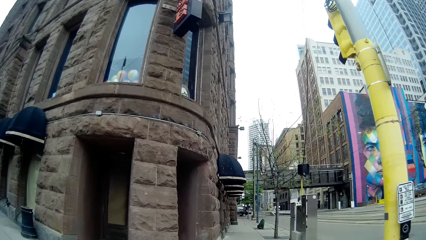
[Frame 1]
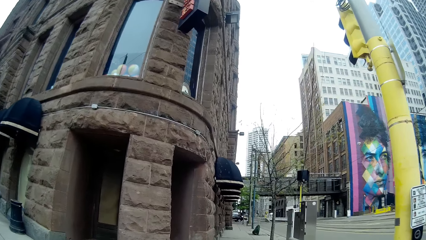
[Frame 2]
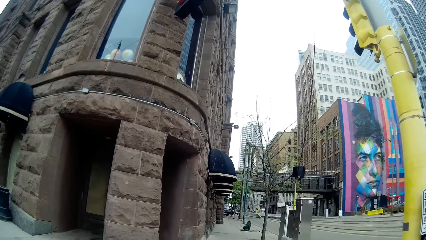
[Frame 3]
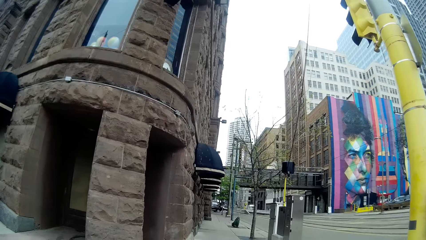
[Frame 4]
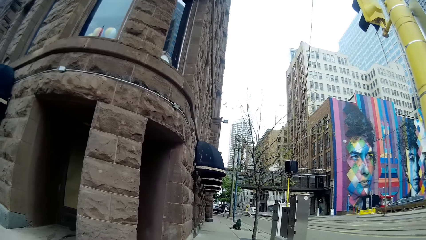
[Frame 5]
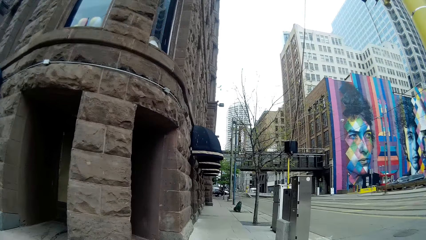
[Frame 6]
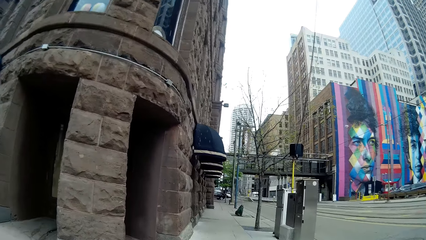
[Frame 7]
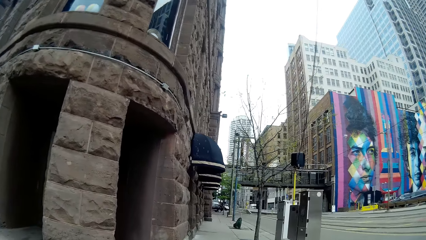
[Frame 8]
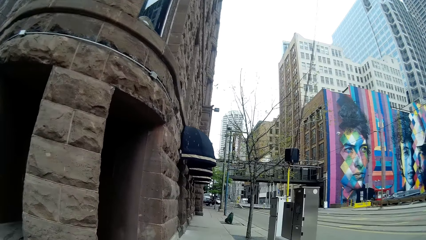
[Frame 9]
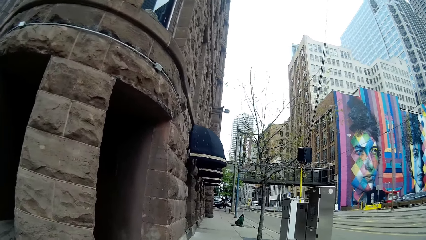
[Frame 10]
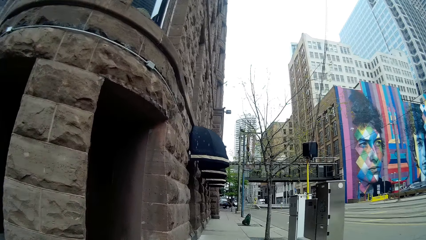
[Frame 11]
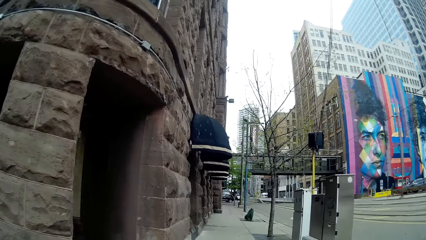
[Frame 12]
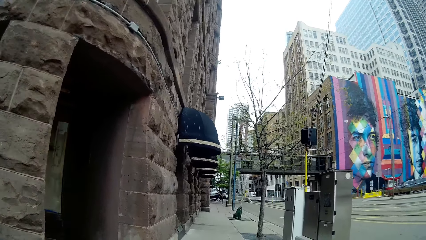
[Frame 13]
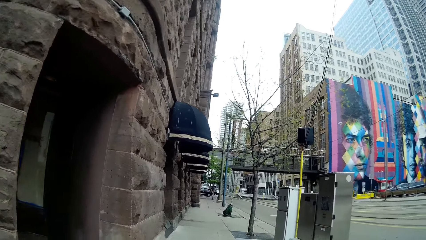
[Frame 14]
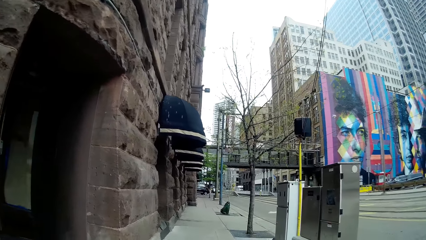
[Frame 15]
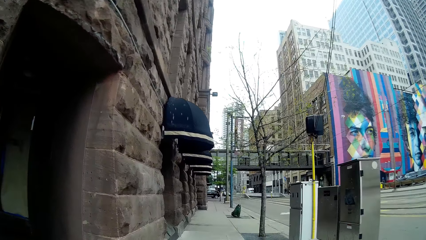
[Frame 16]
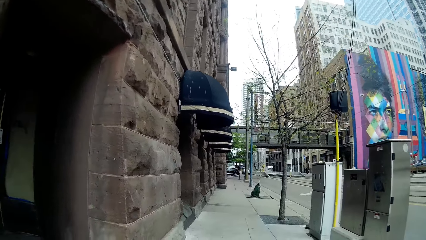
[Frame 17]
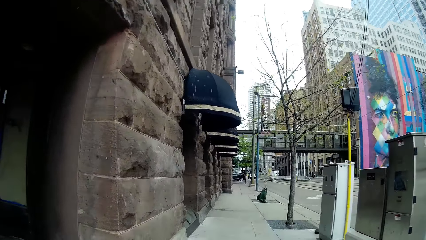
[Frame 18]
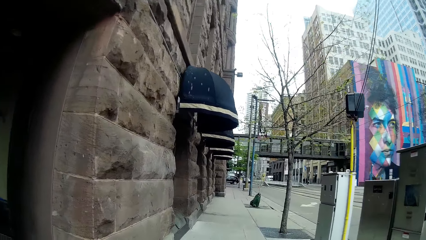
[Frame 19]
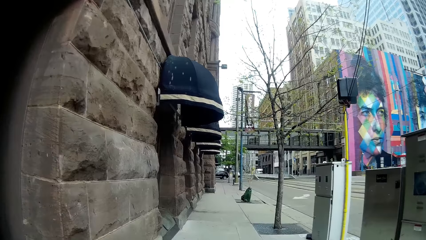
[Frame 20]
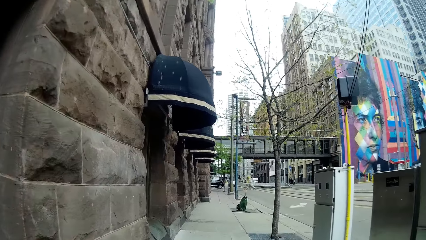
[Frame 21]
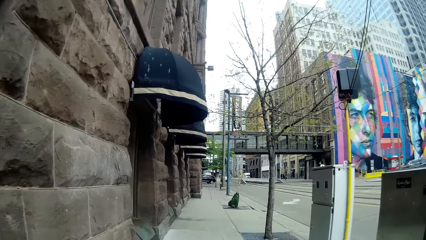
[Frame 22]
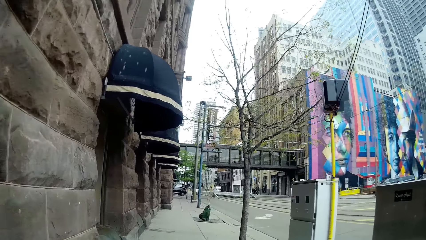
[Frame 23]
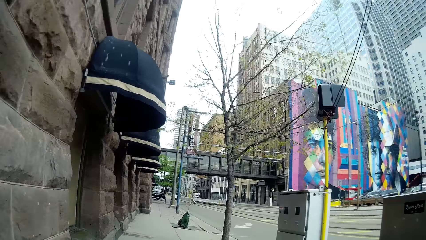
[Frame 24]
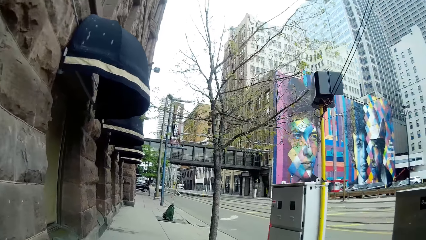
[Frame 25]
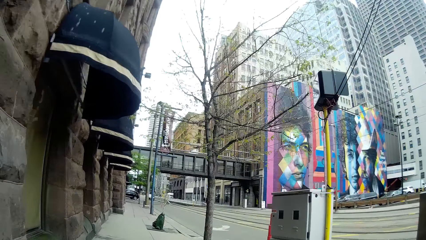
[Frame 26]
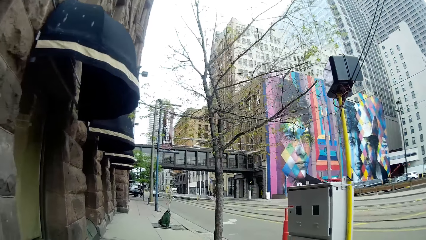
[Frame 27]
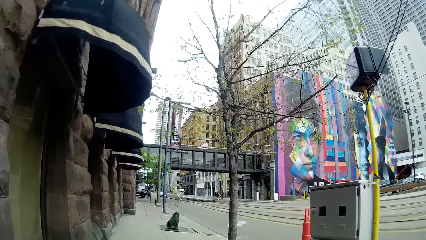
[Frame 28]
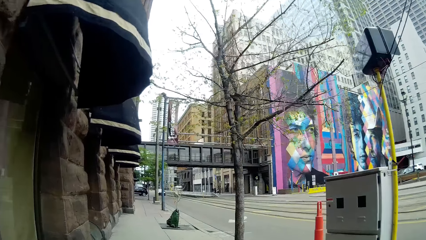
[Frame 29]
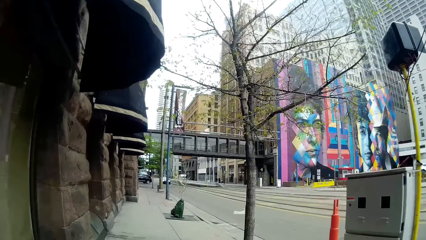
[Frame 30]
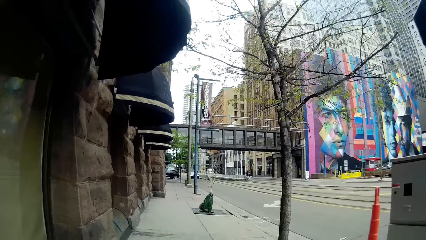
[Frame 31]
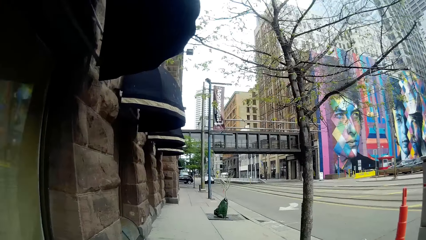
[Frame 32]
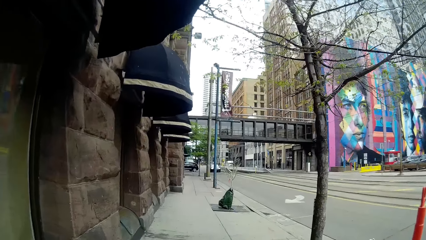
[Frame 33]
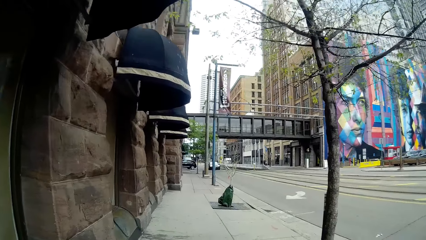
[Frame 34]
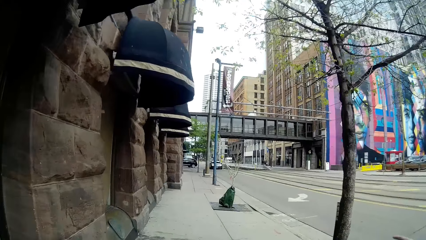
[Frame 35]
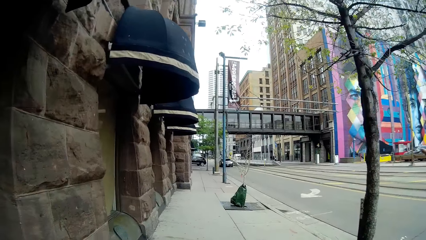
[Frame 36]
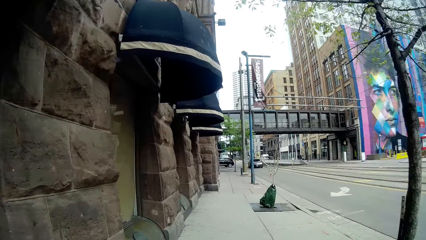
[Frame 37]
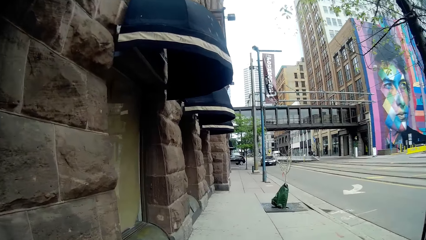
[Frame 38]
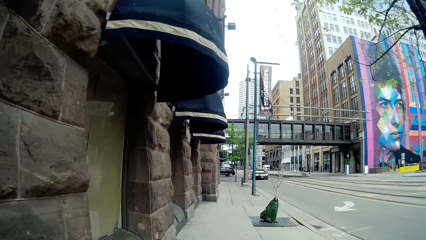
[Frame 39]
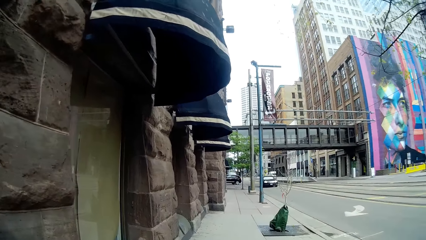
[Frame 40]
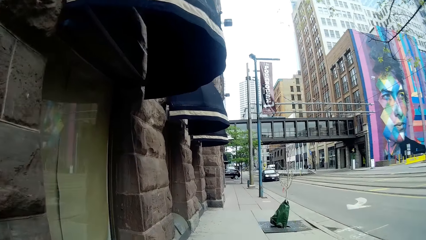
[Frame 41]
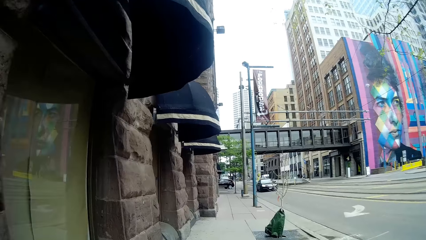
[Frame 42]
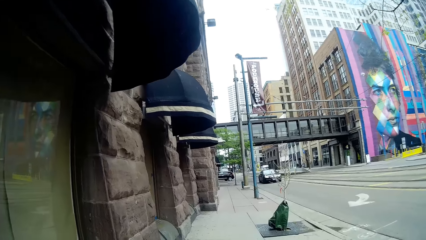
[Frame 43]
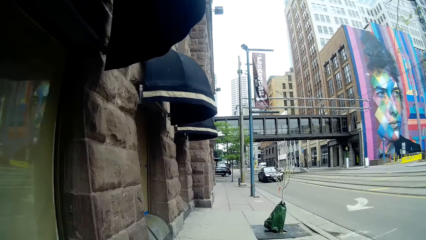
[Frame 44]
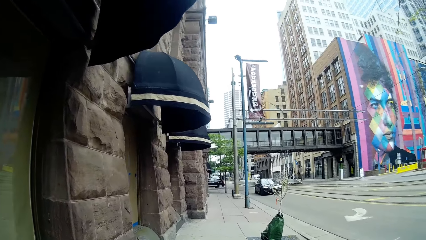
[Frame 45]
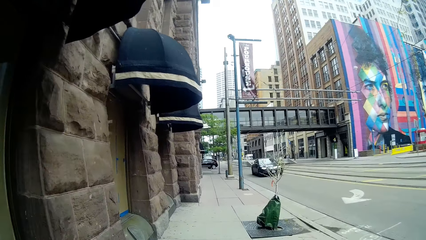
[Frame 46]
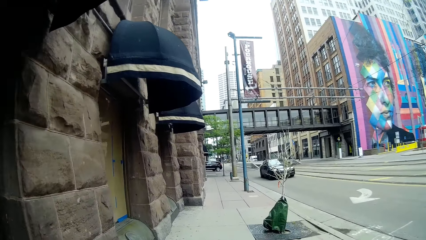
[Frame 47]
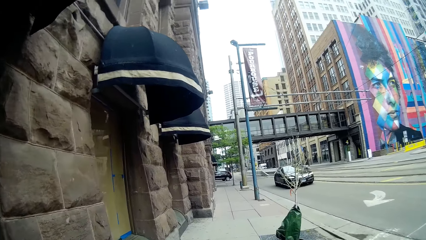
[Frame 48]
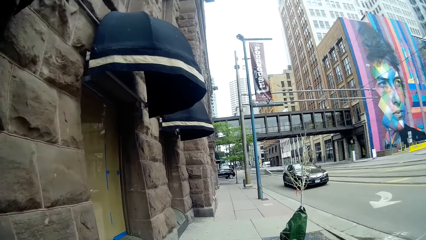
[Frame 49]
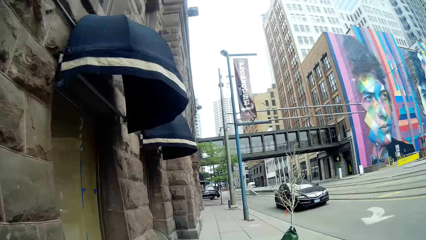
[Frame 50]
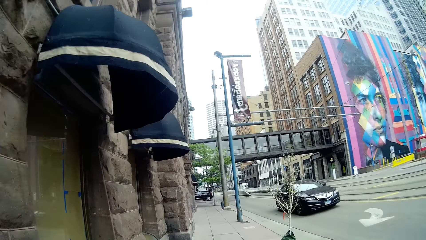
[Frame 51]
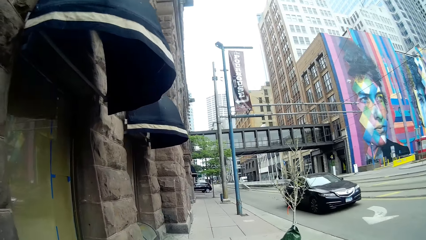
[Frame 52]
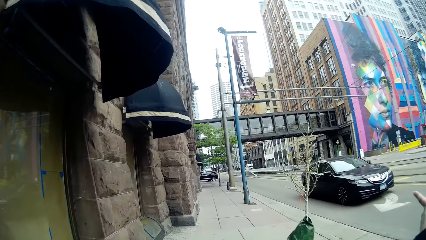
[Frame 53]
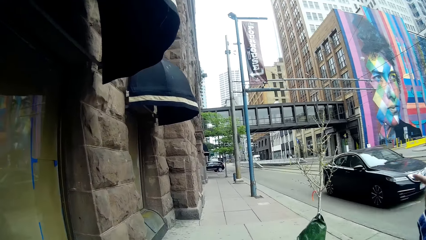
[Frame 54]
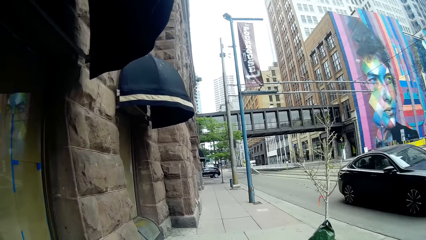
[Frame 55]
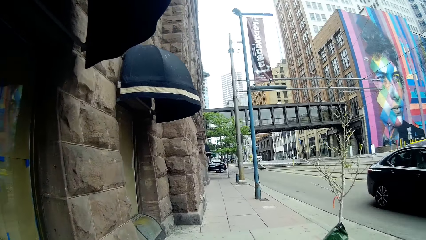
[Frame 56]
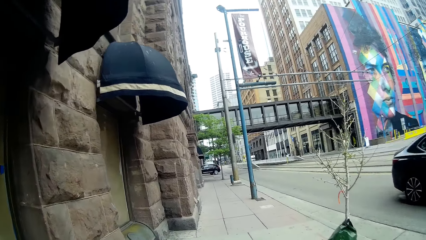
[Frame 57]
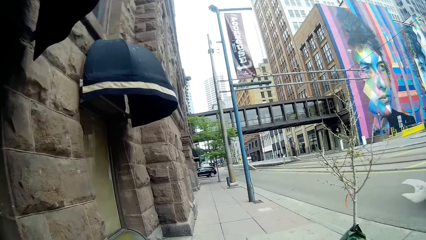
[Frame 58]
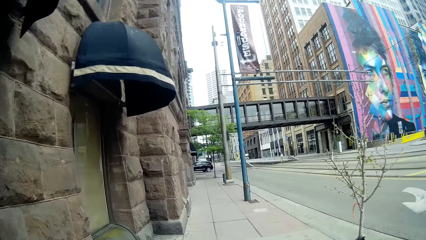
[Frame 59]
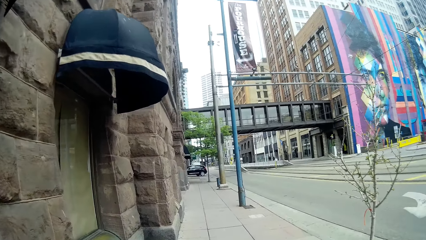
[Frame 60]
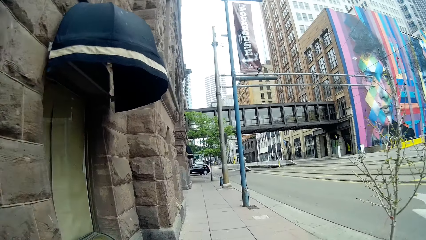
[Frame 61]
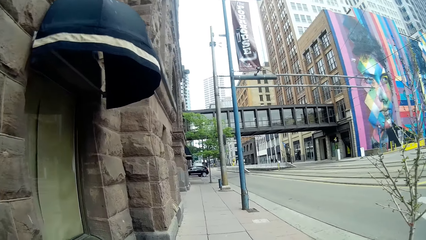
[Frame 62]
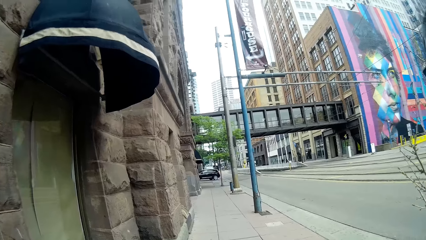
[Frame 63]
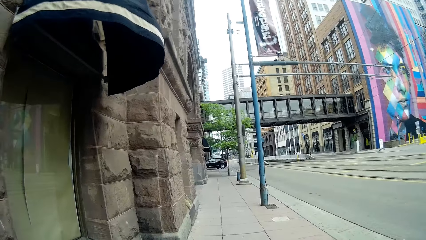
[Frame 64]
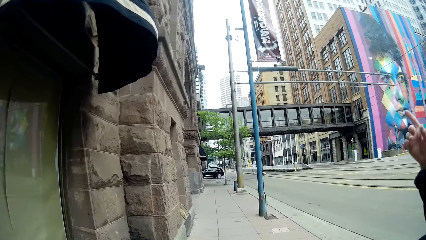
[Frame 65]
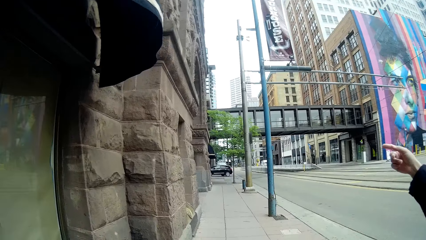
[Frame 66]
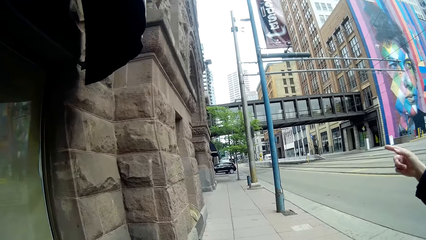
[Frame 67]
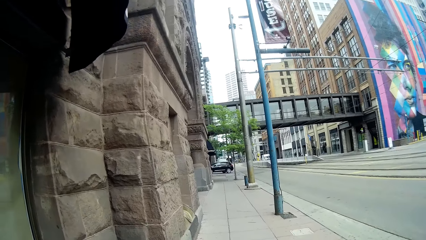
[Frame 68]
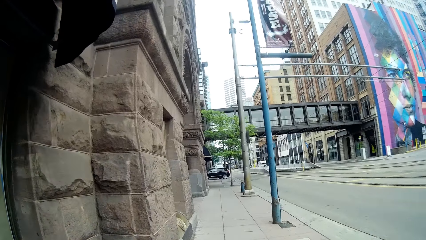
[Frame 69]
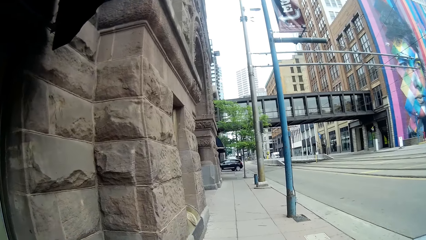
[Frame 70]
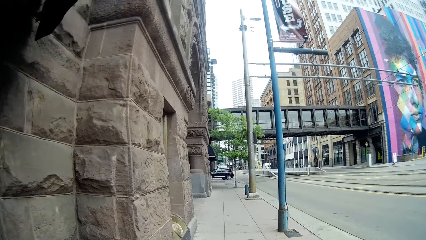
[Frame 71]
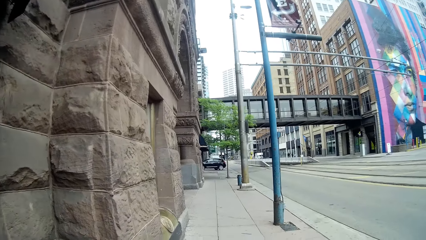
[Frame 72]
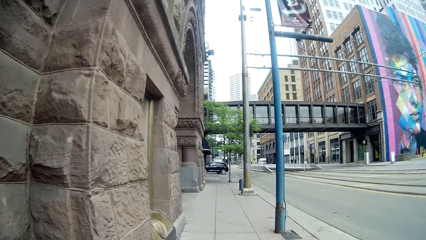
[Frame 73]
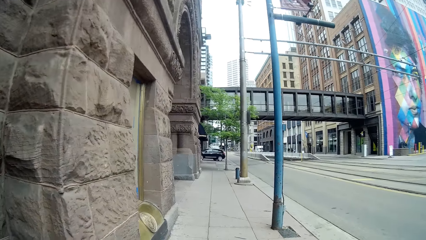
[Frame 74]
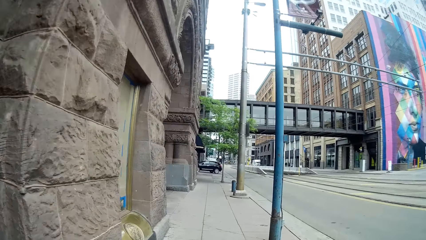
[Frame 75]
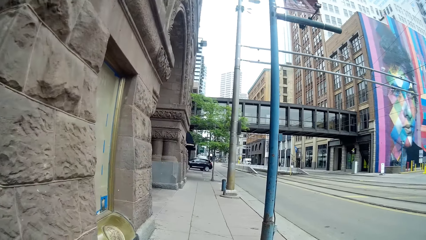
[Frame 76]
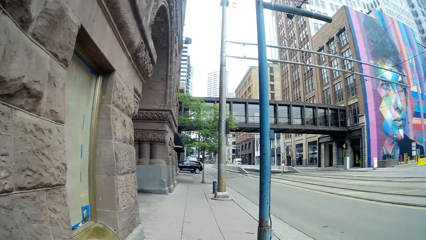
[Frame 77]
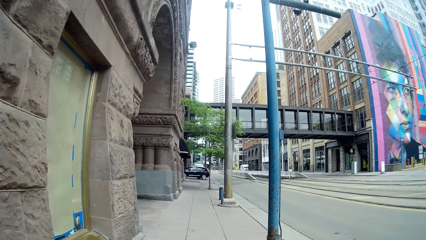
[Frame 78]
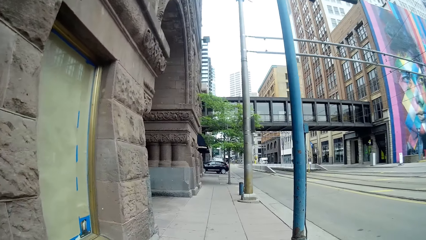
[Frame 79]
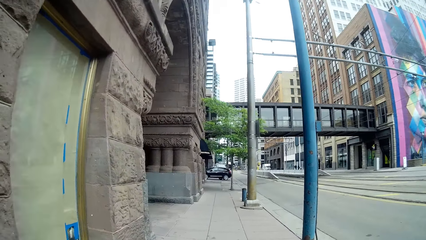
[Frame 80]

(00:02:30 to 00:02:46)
The camera wearer walks on the street. A black car drives past the camera wearer.
